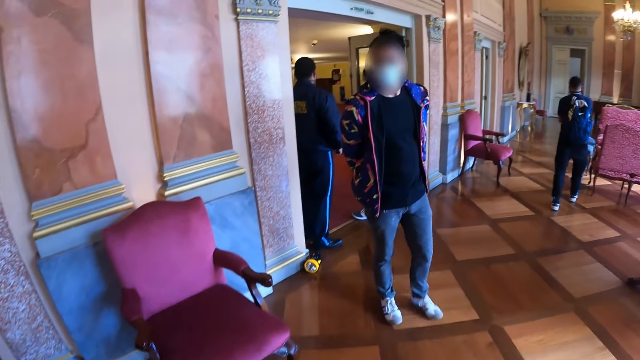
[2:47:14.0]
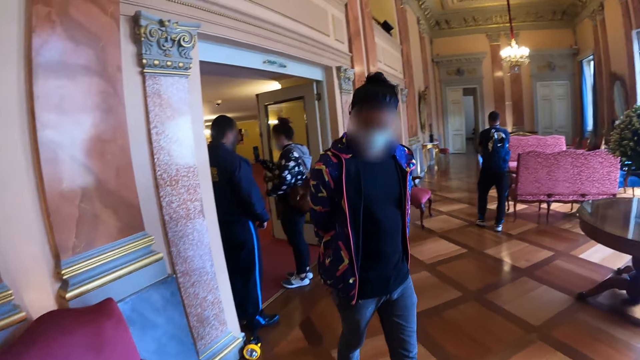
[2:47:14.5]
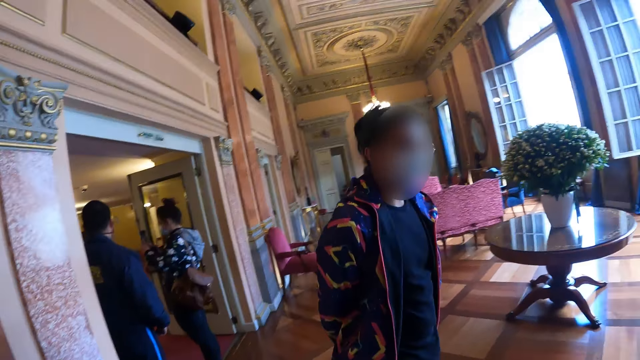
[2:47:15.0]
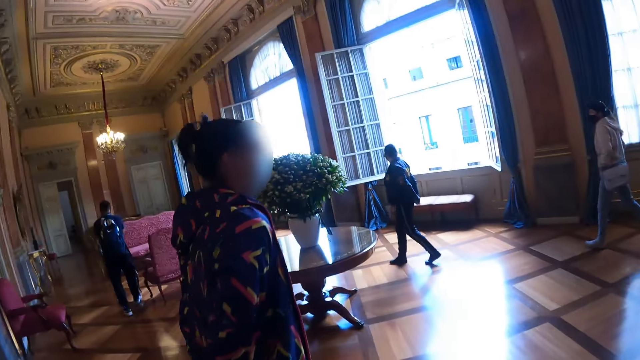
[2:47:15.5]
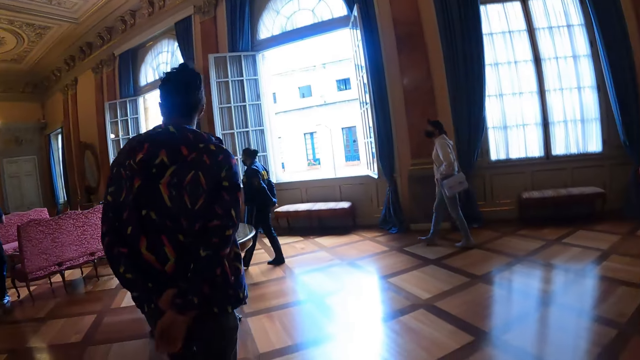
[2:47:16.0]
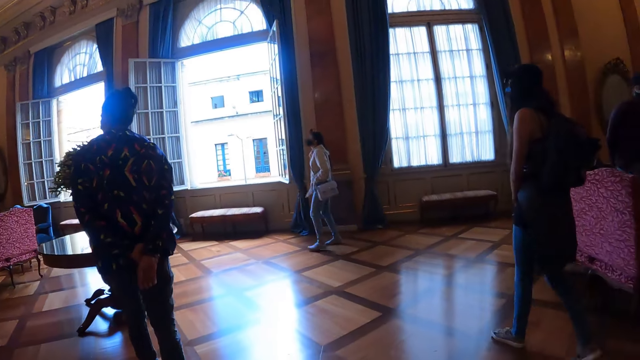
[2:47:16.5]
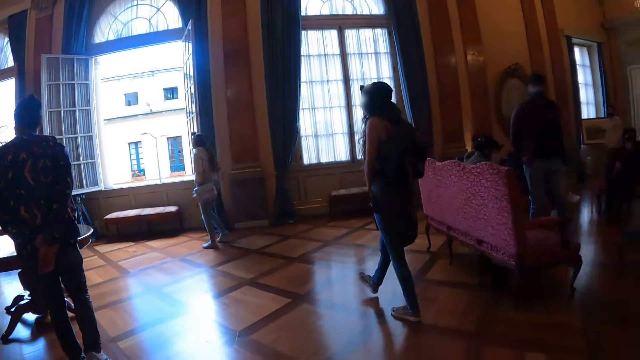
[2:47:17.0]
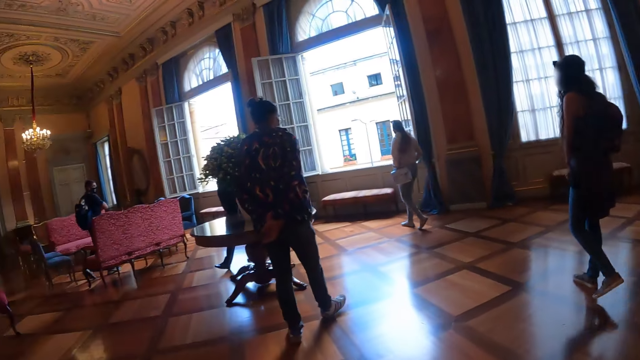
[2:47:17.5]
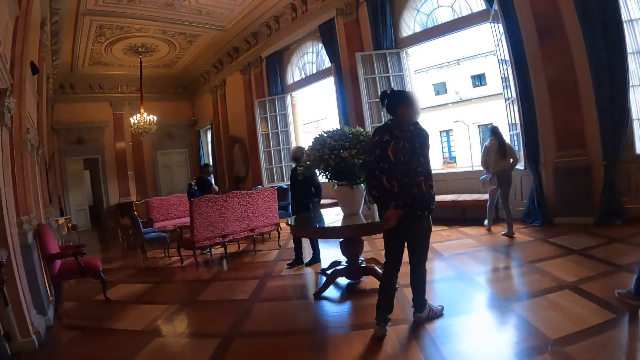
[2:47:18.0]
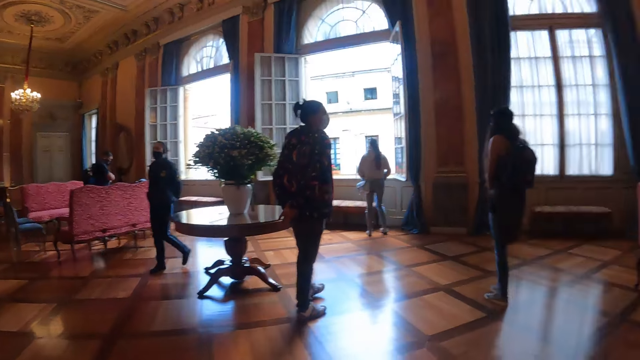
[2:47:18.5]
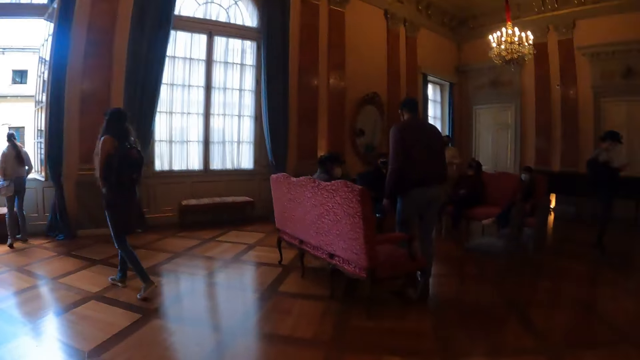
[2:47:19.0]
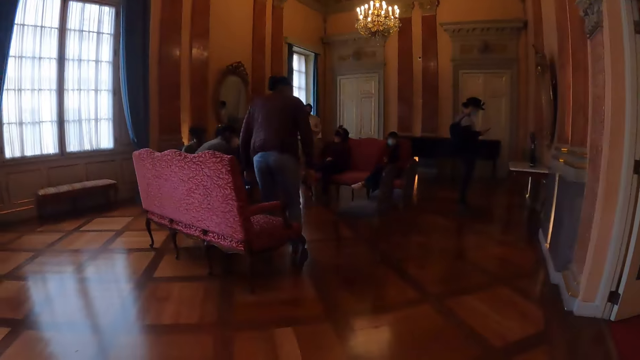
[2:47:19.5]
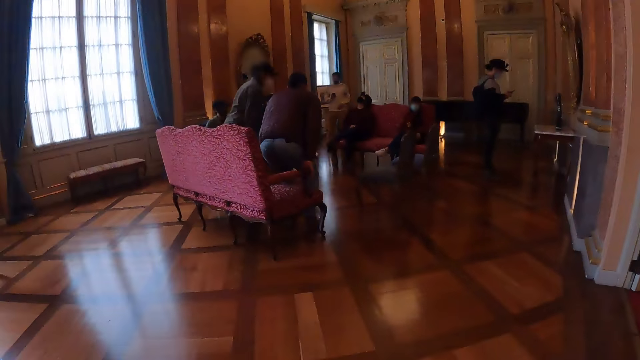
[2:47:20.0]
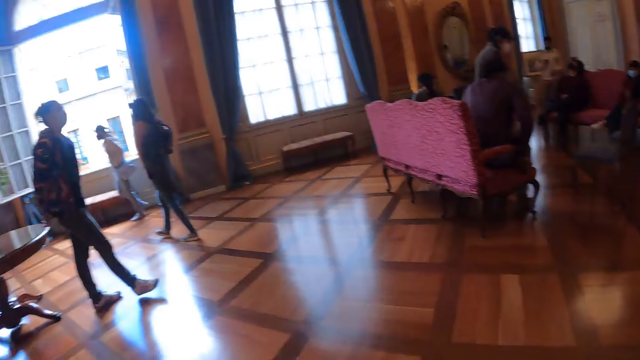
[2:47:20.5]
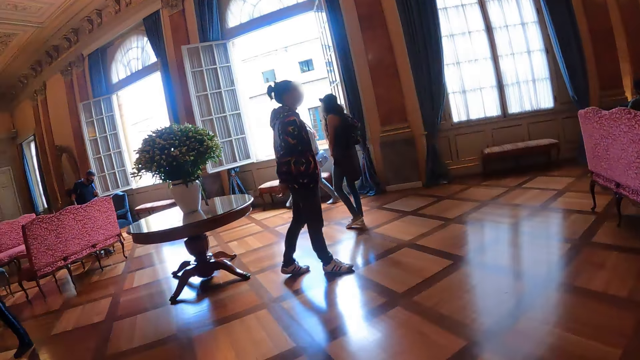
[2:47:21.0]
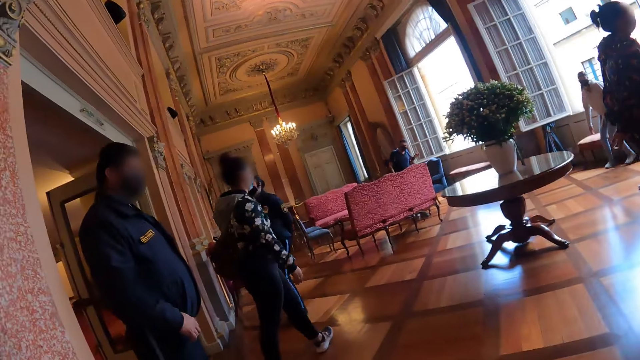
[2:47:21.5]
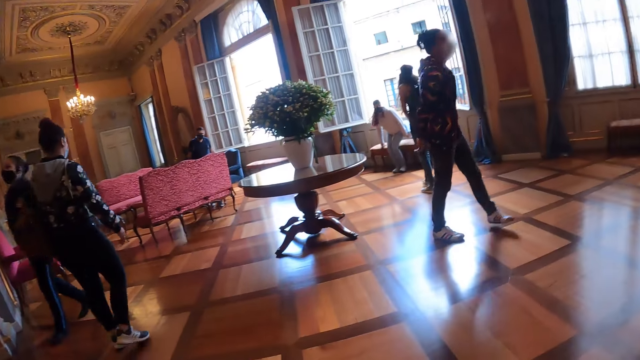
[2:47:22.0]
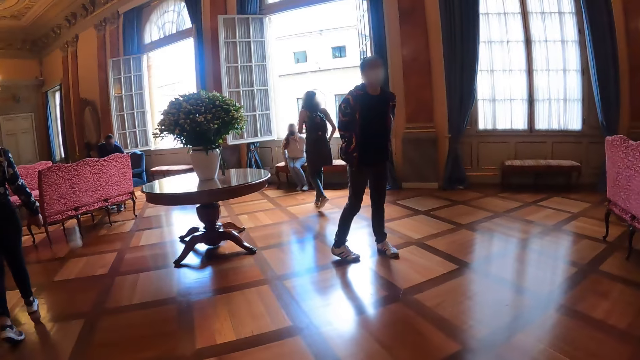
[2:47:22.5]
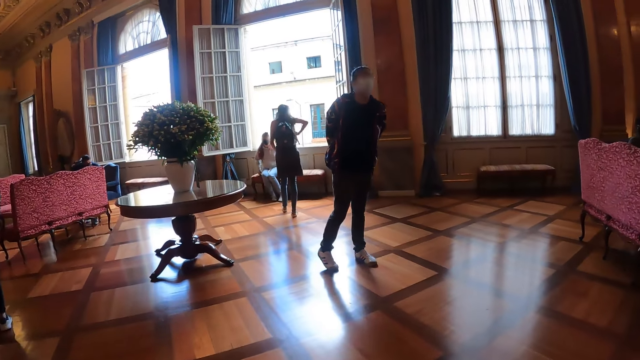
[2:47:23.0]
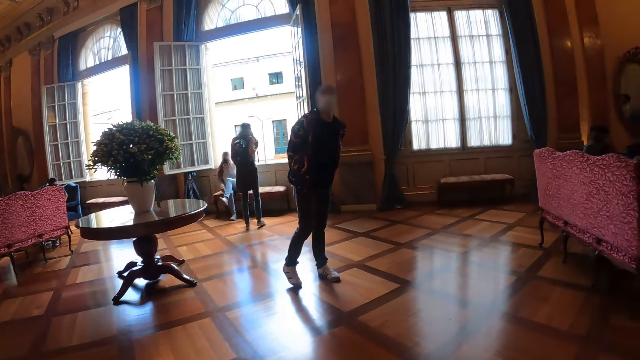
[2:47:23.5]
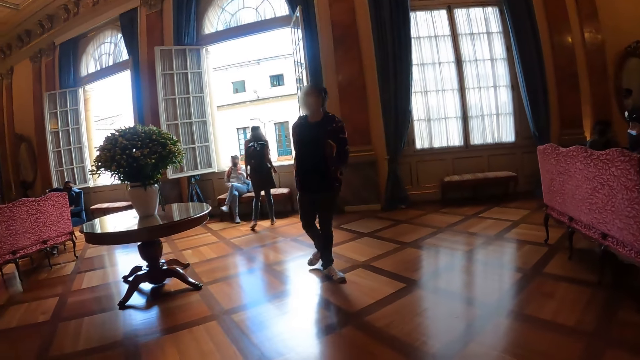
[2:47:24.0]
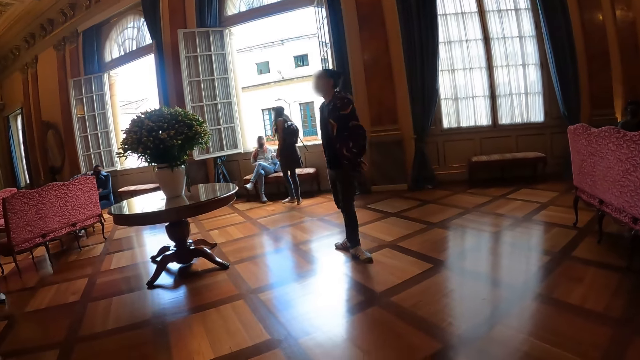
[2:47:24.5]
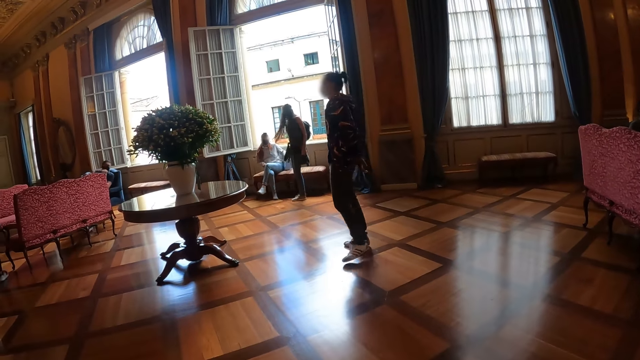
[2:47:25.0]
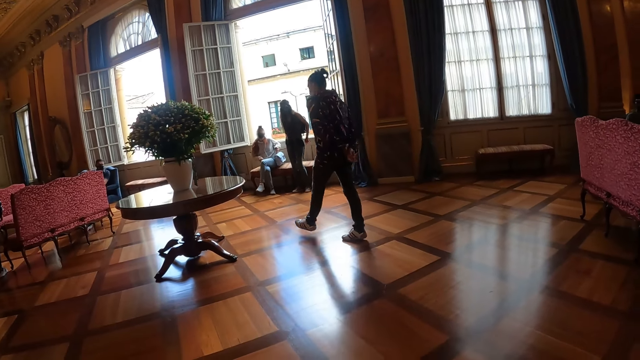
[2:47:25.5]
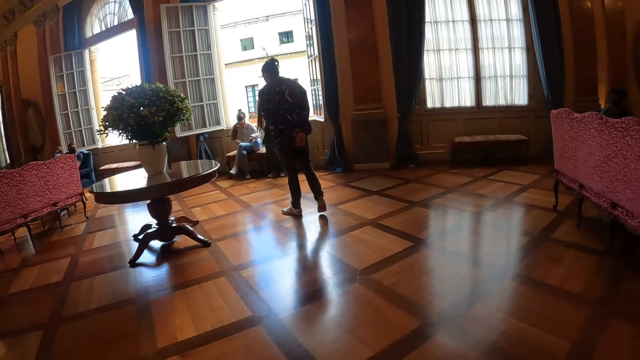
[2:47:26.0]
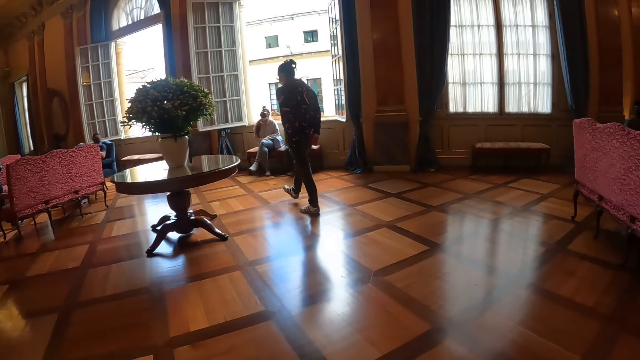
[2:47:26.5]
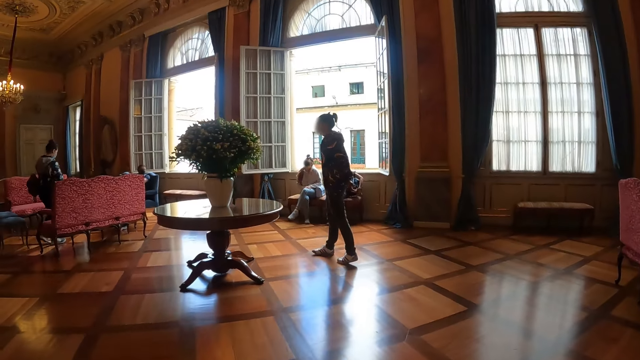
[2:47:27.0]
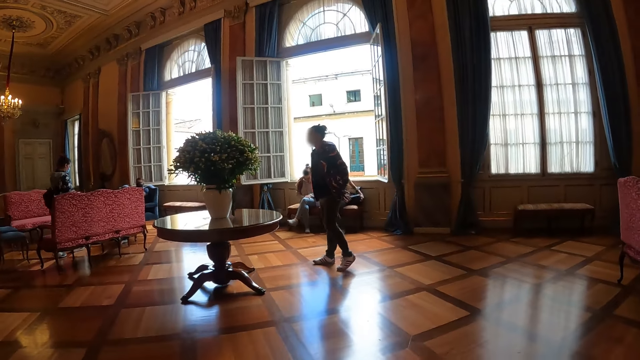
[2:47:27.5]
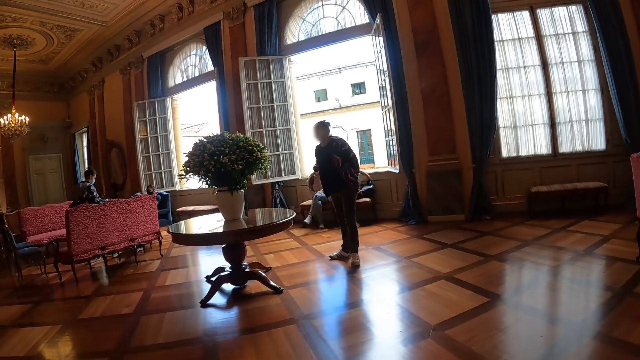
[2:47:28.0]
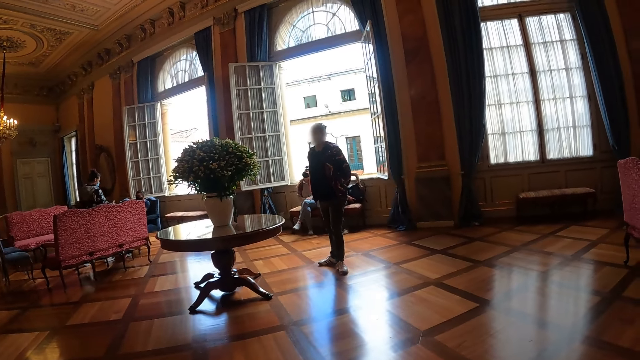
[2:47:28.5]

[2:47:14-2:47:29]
The camera wearer looks at a man. The man walks towards the wall. The man walks around. A woman walks towards the man. The camera wearer looks around. Another woman walks towards the chair. Another man sits on the chair. The first man walks about the room. The second woman sits on the chair. A third woman walks towards the second woman. The camera wearer looks at the first man. The third woman removes her bag from her back, turns towards the room and sits on the chair. The first man walks about the room.

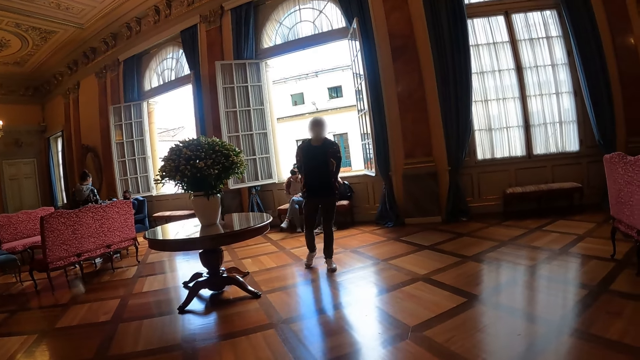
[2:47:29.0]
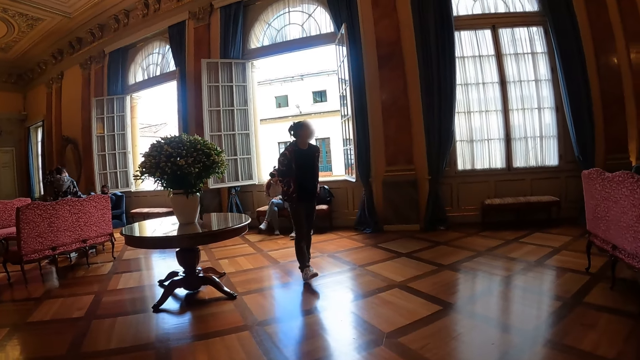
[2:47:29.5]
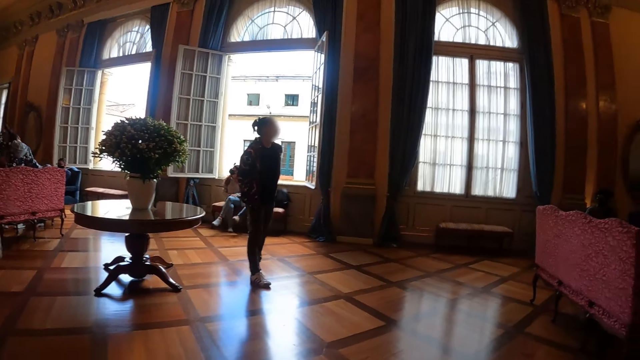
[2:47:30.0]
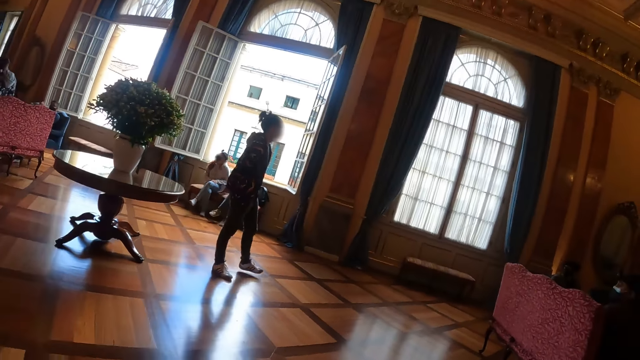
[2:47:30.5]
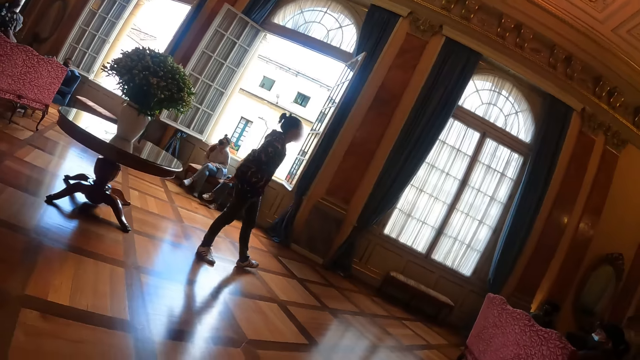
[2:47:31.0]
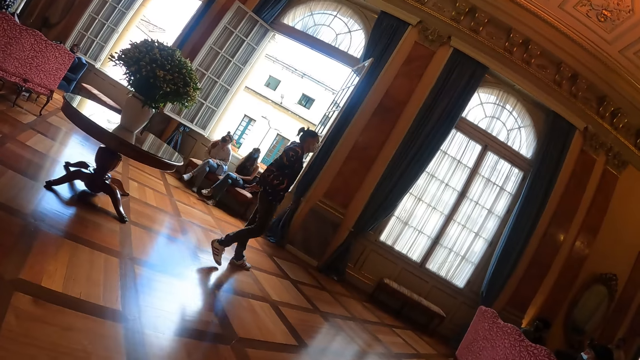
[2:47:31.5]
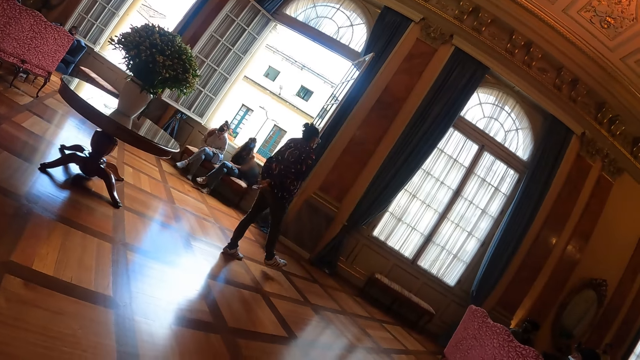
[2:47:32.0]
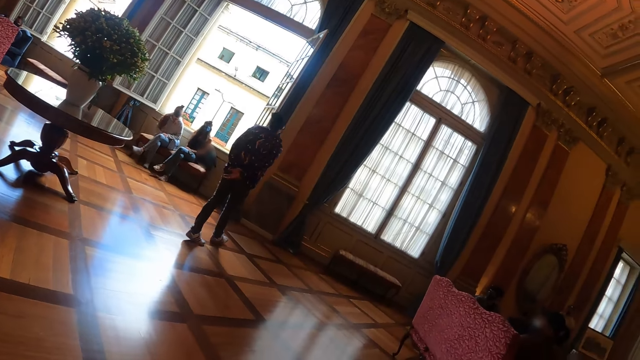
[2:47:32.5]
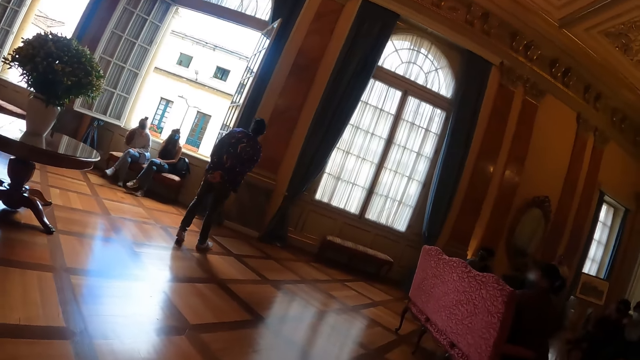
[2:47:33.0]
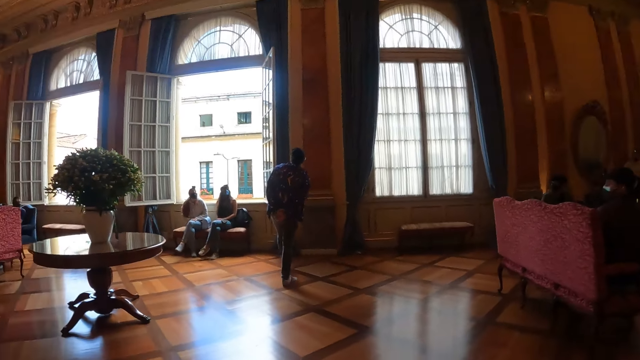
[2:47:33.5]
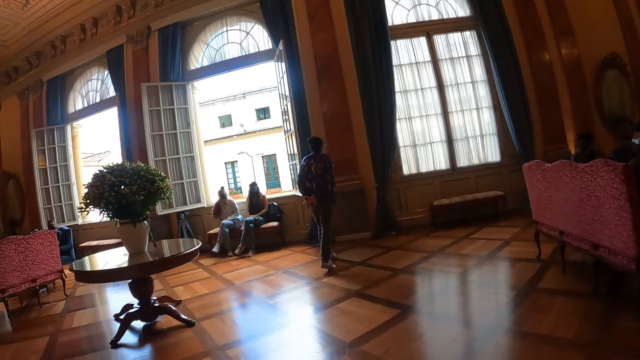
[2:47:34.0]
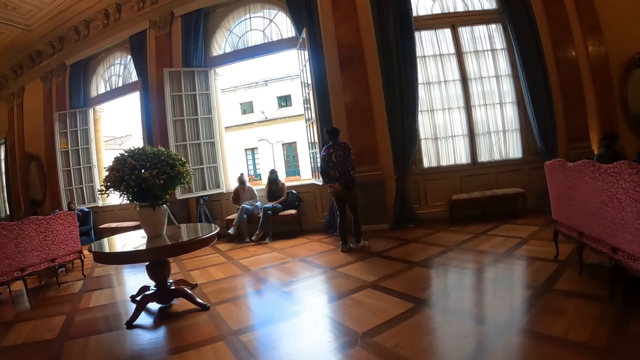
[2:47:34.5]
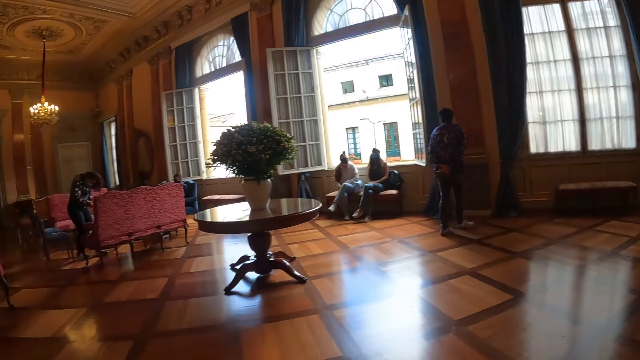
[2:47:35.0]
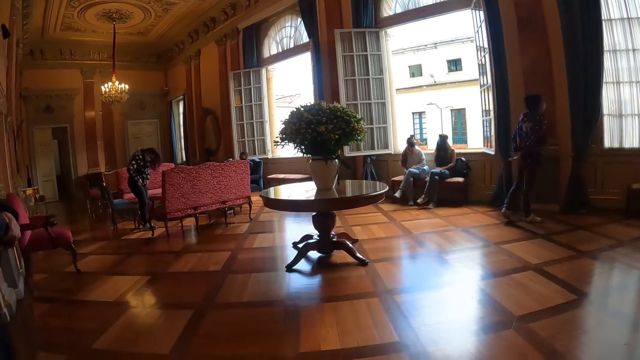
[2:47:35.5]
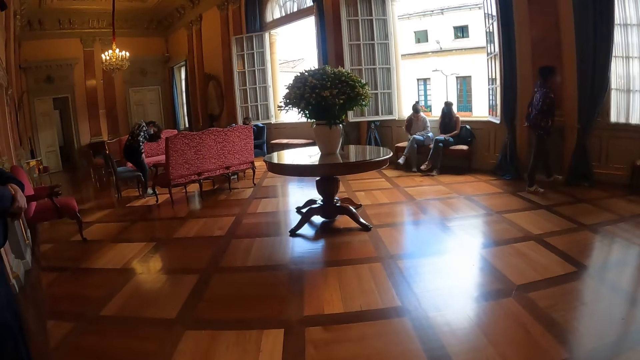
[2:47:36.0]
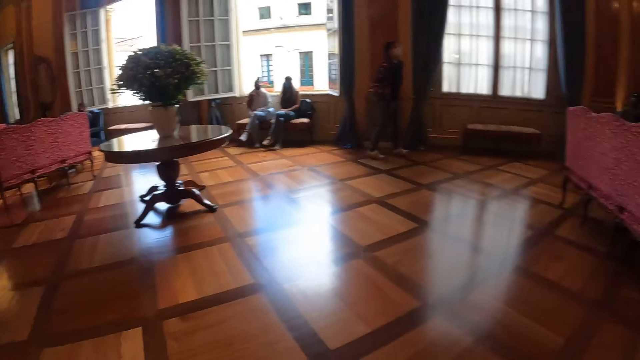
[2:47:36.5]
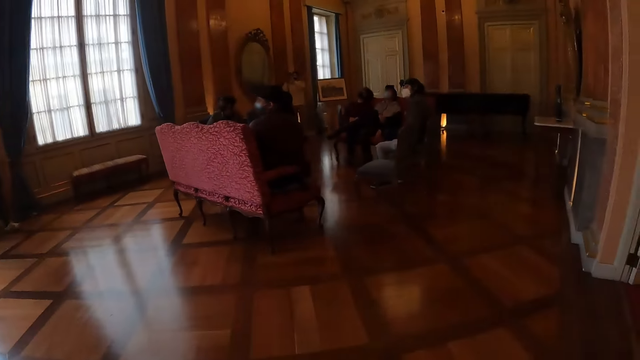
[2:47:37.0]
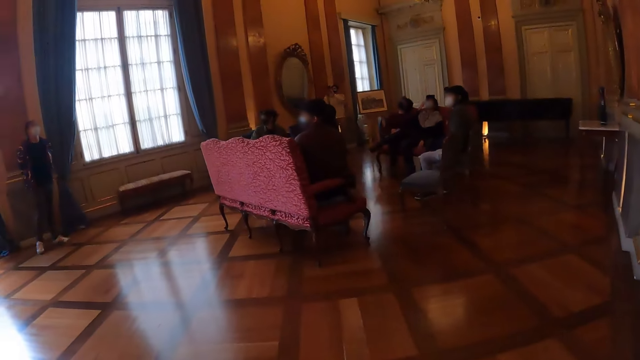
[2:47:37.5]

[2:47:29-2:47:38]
The camera wearer looks around.
